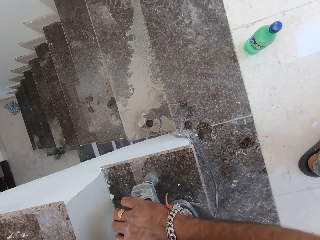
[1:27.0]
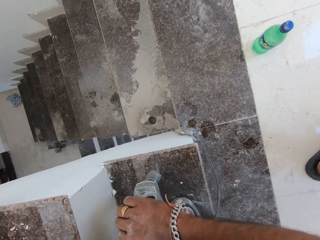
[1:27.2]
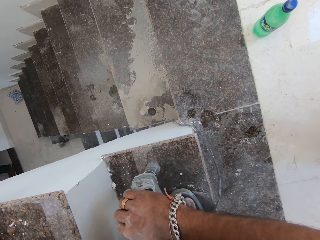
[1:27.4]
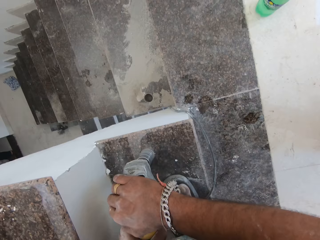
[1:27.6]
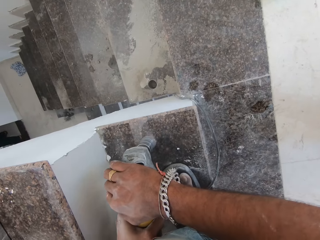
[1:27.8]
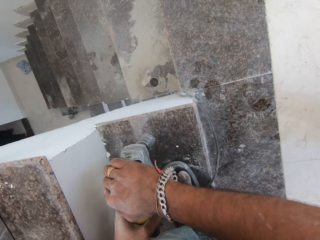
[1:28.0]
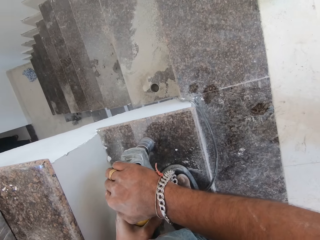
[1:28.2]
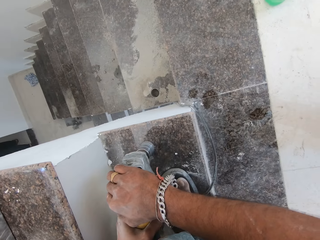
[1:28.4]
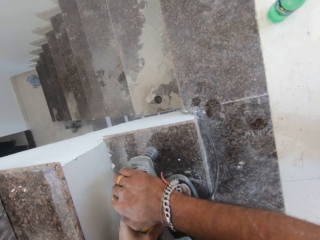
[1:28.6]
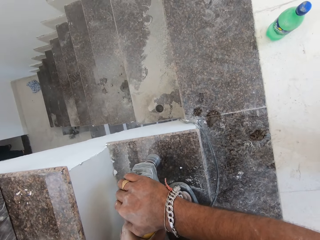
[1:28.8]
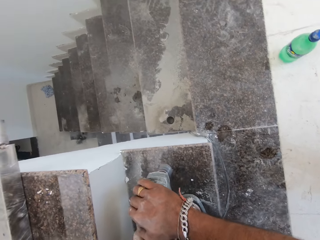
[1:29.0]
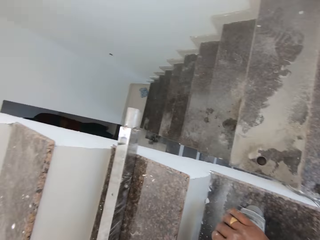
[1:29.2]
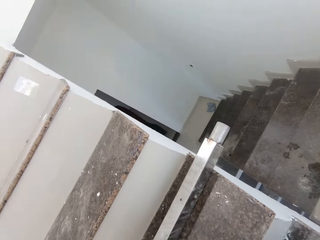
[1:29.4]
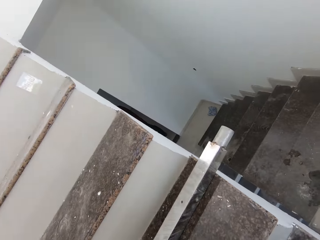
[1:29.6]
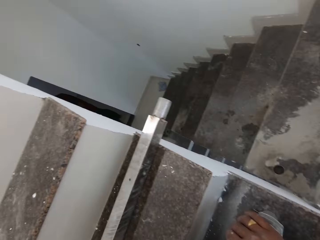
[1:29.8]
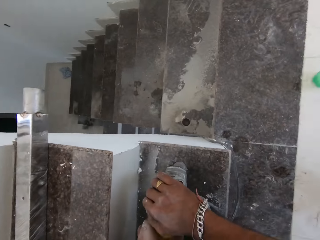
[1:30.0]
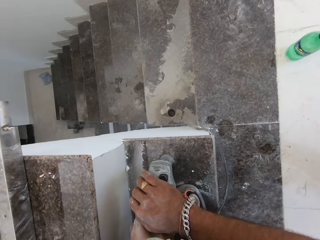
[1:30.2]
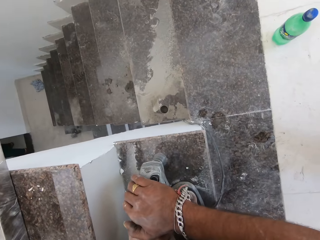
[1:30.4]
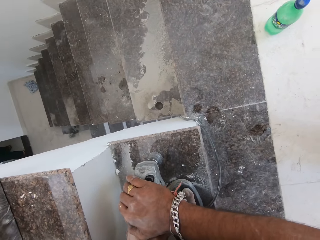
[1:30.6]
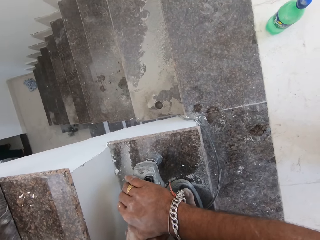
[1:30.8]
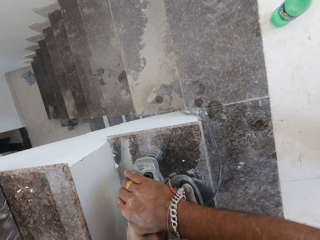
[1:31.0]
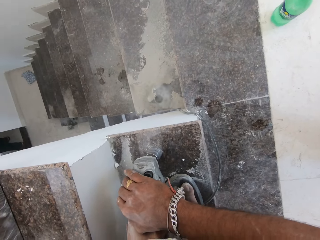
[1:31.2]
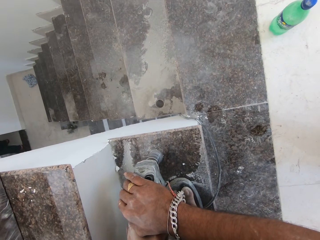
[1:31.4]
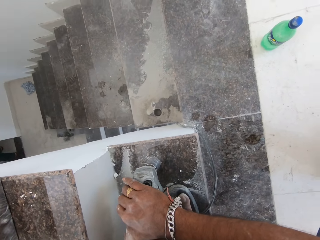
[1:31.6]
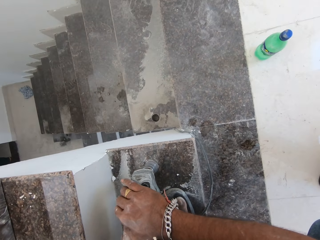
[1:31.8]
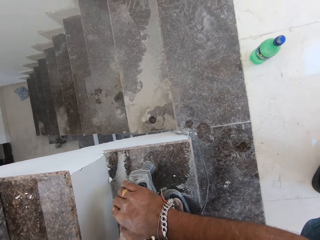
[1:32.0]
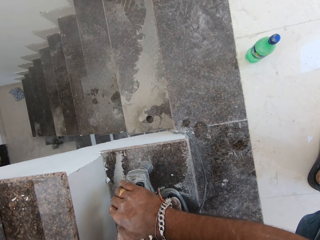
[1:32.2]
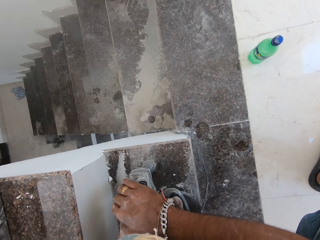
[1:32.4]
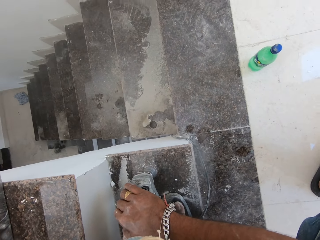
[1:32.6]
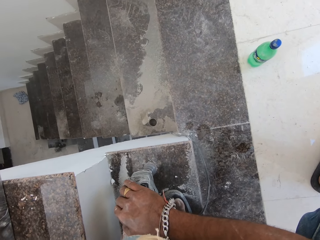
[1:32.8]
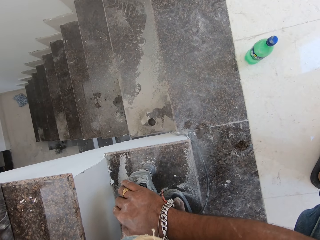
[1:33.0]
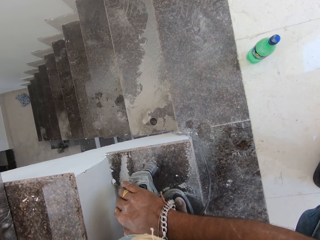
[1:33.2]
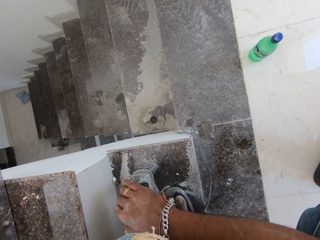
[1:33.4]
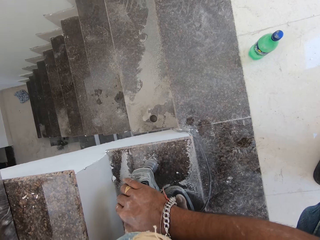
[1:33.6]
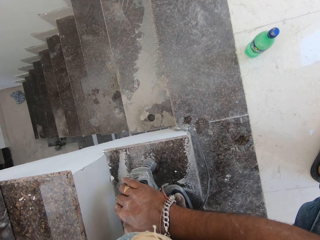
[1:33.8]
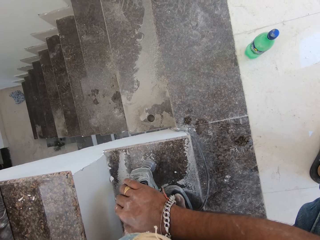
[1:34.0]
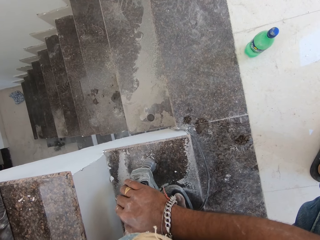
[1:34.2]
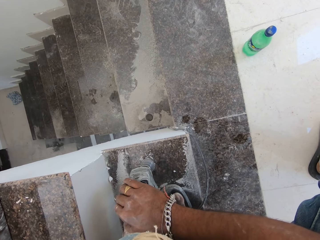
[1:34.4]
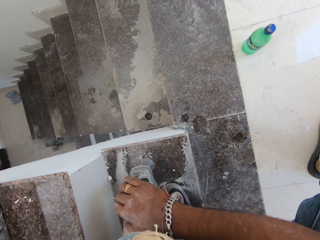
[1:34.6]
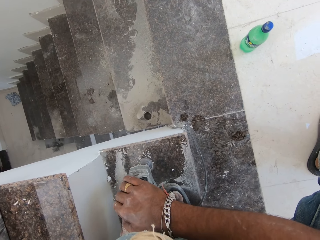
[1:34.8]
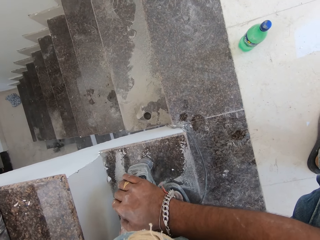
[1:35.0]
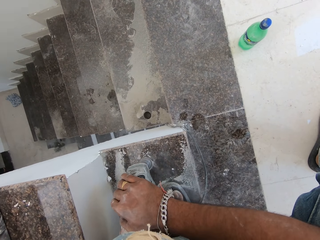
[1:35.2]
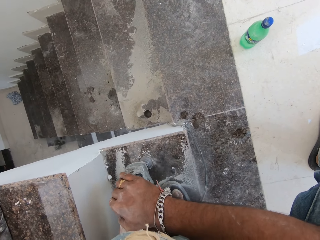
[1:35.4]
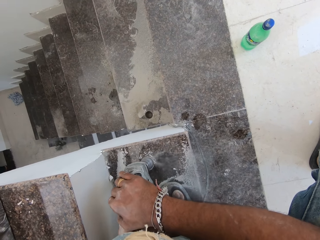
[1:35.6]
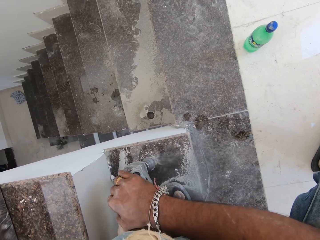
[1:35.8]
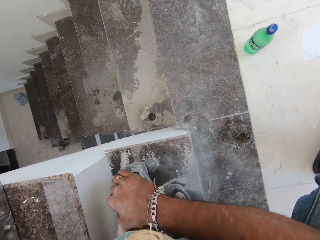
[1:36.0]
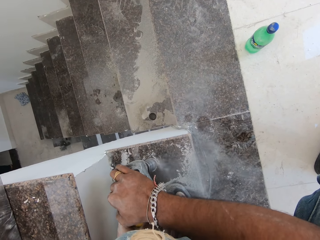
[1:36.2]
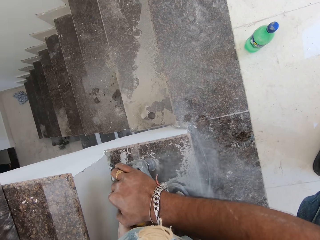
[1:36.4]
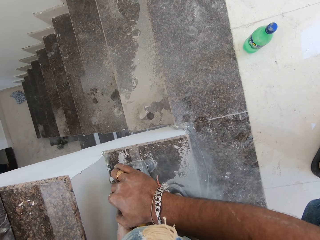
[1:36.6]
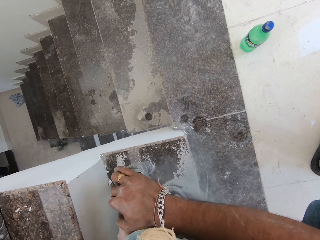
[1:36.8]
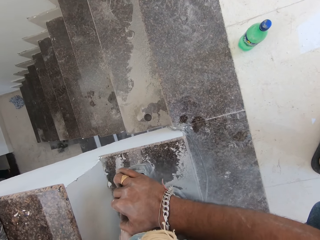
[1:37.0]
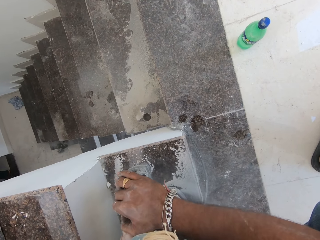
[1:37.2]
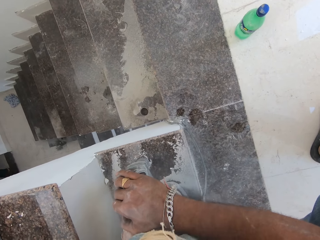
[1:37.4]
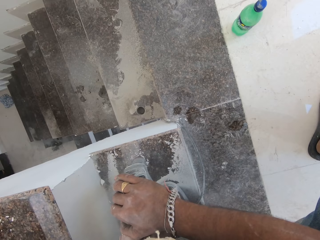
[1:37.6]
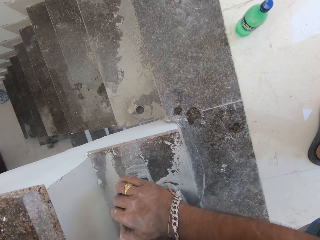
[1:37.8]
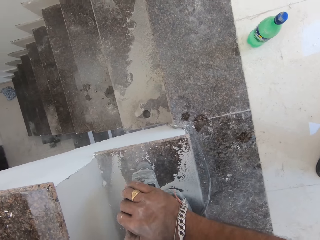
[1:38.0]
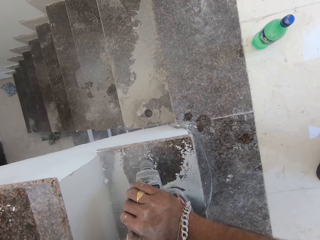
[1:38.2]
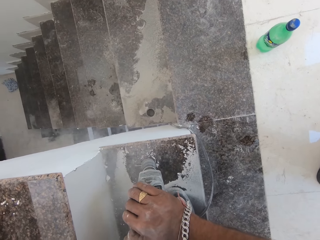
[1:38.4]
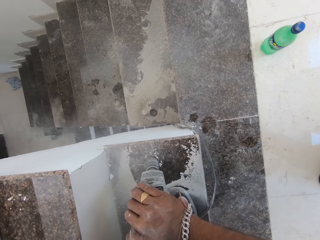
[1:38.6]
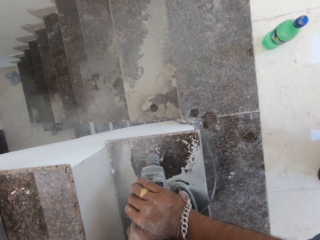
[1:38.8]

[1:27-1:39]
The camera wearer looks aside. They drill on the floor.

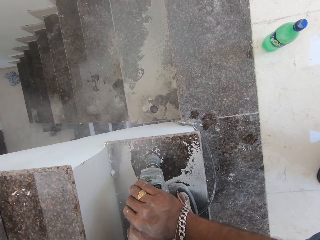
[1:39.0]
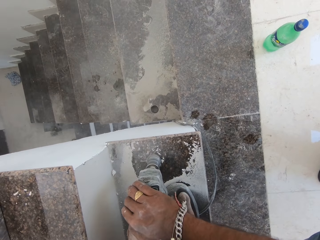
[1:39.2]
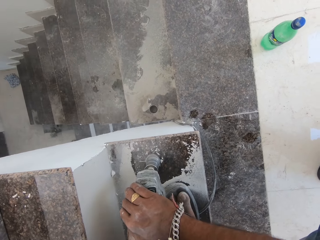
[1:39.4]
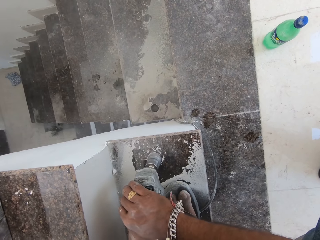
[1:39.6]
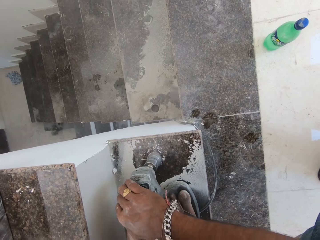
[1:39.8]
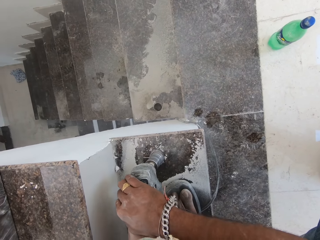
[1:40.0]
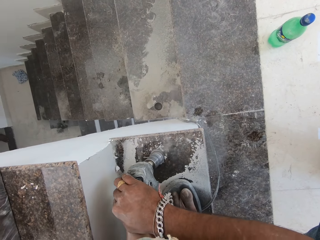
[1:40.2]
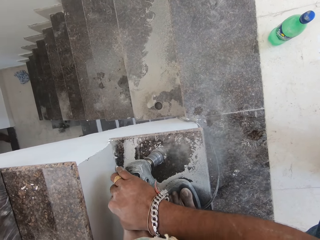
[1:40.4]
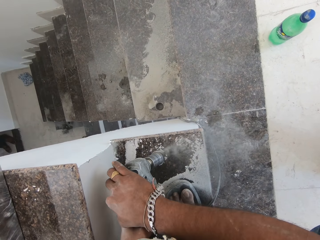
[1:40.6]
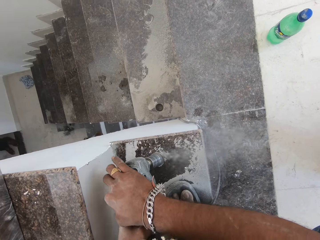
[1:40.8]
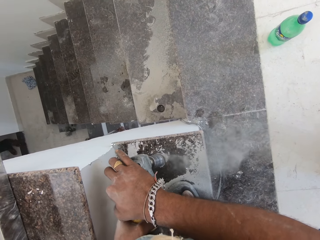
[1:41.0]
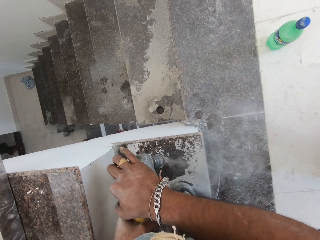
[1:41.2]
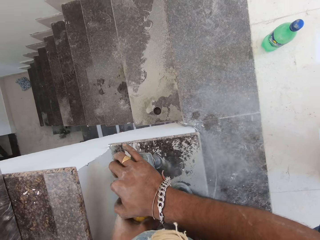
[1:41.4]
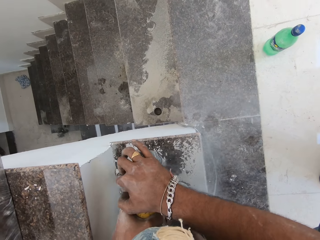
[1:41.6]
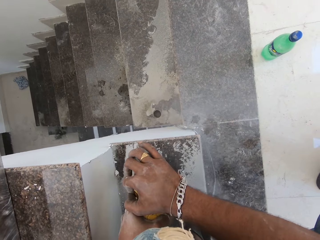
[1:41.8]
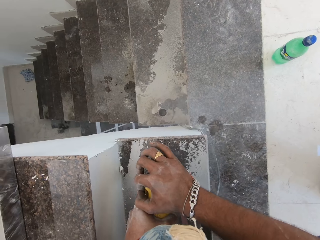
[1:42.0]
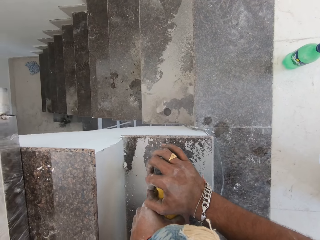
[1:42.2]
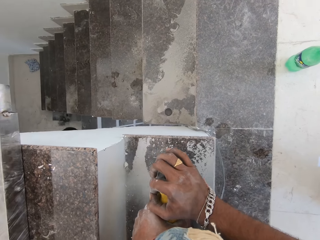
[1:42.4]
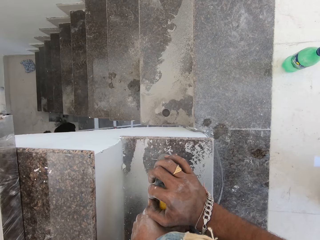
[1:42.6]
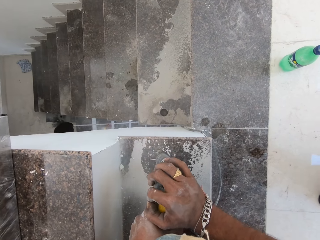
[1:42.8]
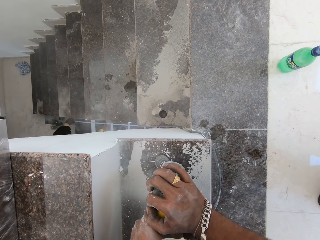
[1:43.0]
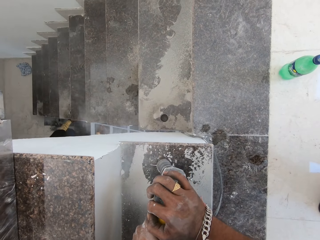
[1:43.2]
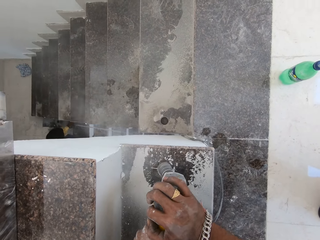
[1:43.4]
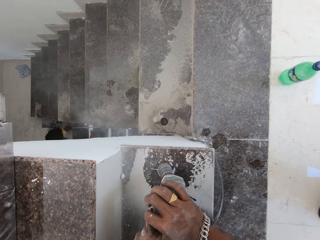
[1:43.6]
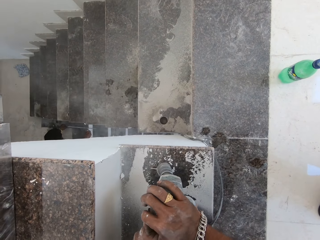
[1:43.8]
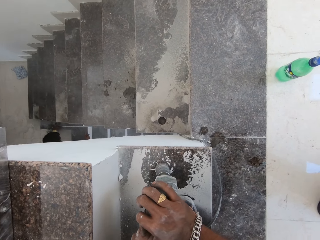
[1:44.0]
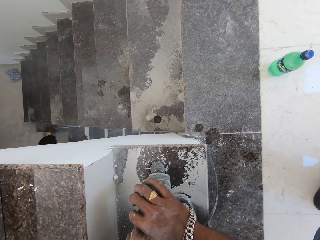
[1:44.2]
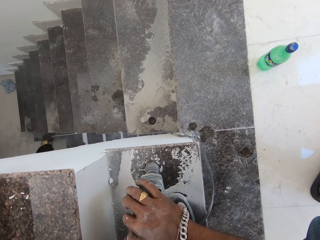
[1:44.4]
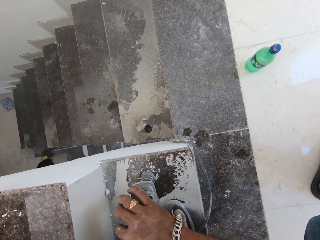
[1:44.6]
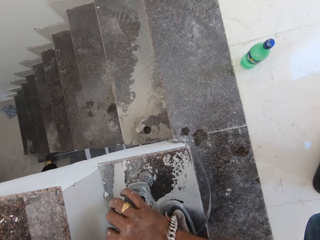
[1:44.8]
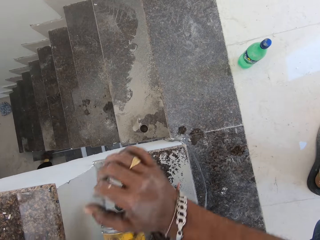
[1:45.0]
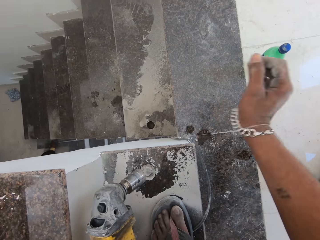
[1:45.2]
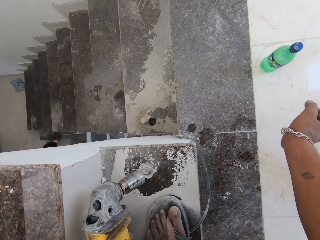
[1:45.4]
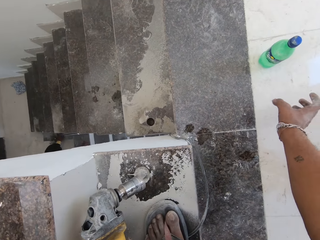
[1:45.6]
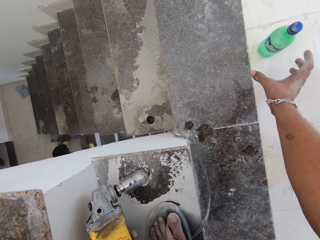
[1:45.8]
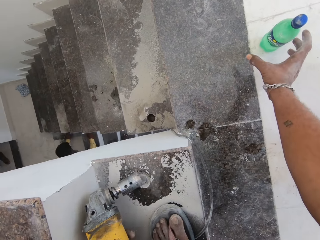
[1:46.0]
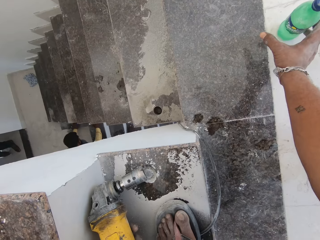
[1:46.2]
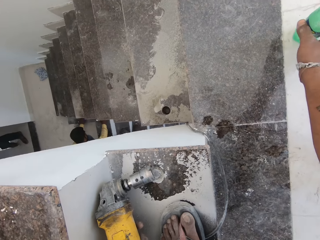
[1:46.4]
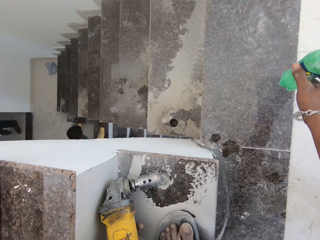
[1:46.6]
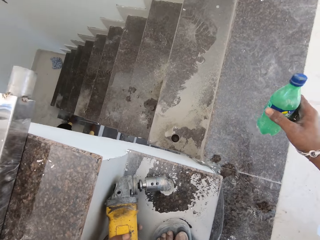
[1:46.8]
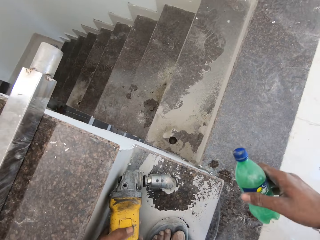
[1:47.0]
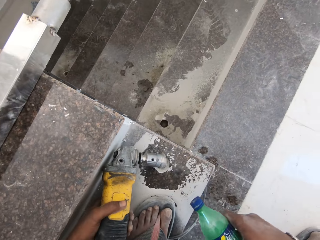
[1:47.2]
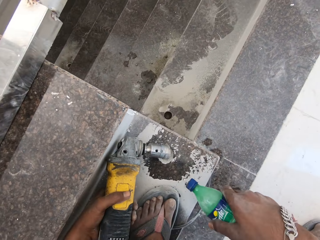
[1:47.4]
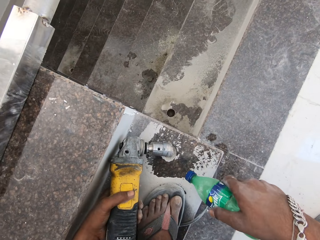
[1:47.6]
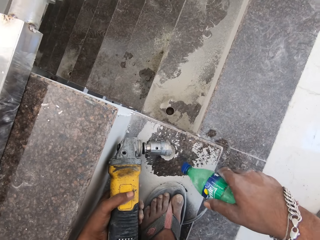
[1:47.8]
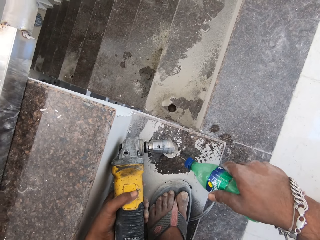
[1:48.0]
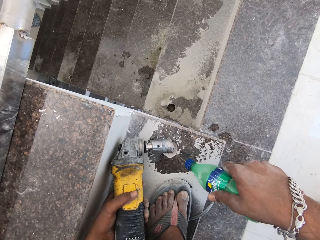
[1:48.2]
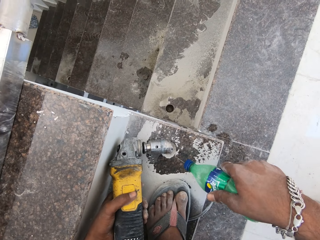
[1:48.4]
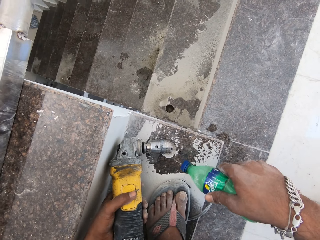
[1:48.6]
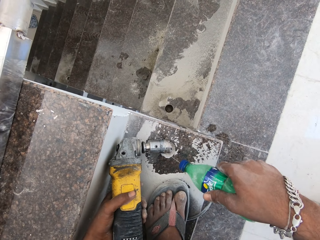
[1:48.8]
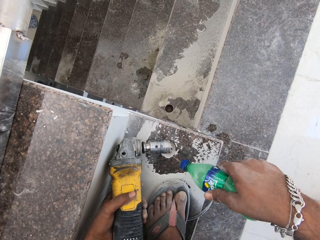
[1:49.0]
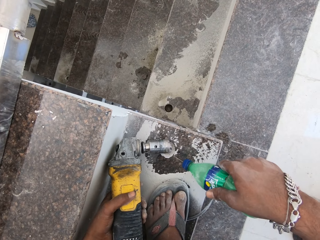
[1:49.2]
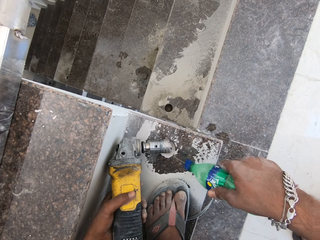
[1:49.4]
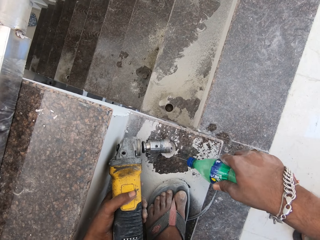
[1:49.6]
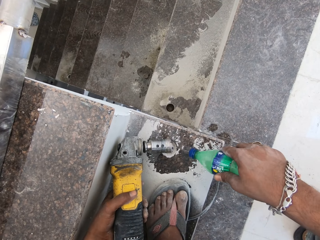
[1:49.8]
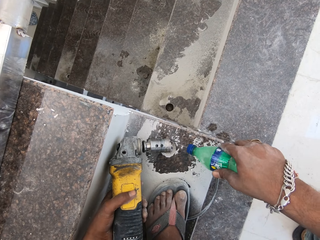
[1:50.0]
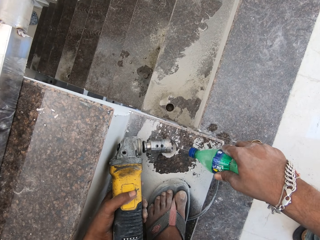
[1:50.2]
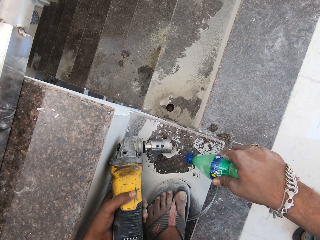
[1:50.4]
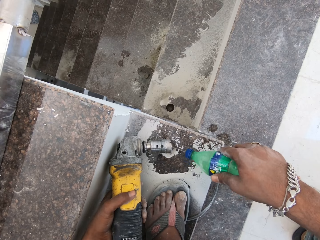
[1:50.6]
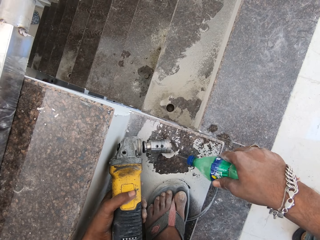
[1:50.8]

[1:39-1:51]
A man measures a stairway with a tape in his hands. The camera wearer picks the bottle of lubricant from the stairway with his right hand. He lubricates the tile driller drill bit with the bottle of lubricant in his right hand.
